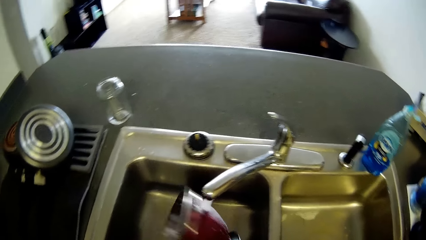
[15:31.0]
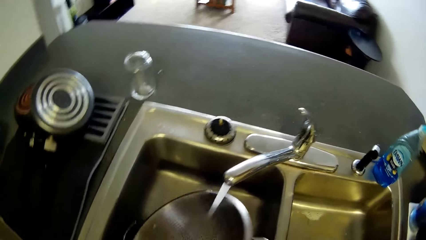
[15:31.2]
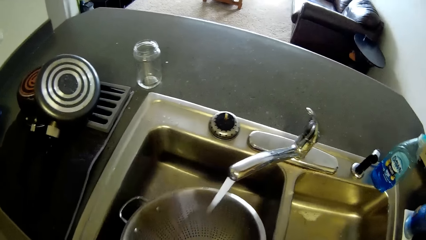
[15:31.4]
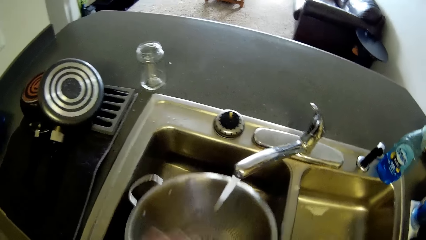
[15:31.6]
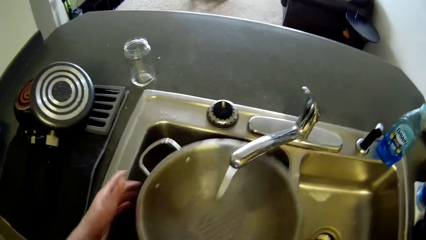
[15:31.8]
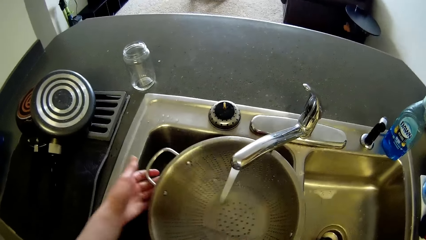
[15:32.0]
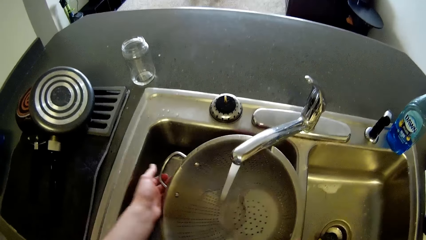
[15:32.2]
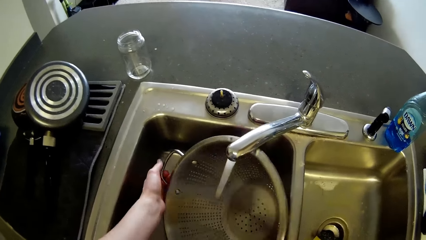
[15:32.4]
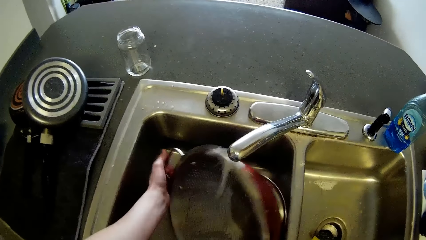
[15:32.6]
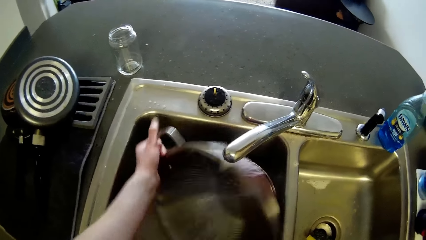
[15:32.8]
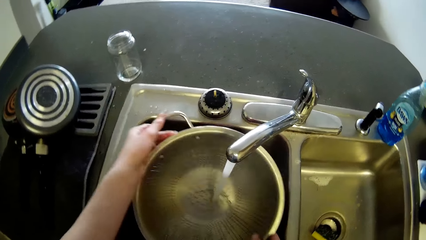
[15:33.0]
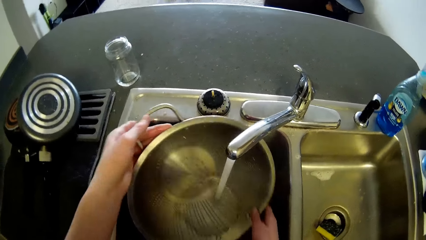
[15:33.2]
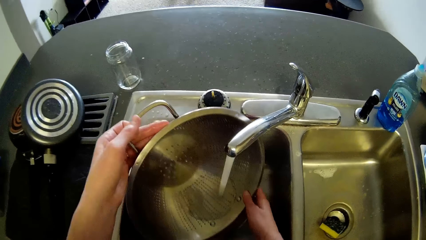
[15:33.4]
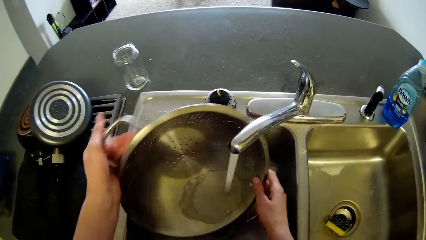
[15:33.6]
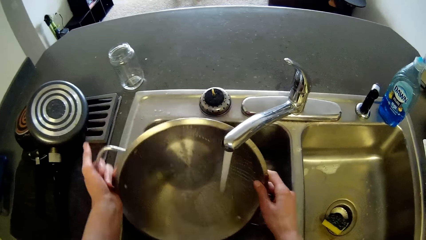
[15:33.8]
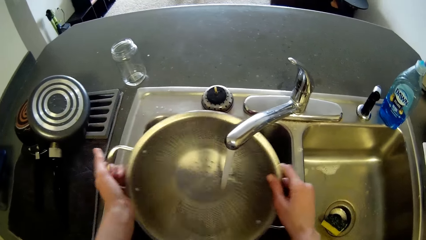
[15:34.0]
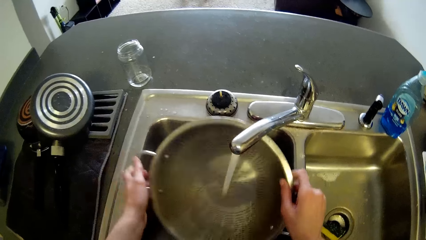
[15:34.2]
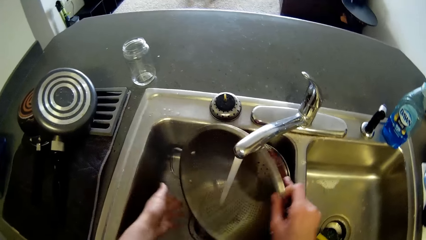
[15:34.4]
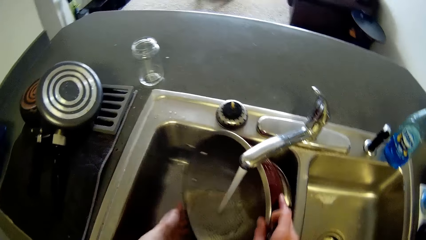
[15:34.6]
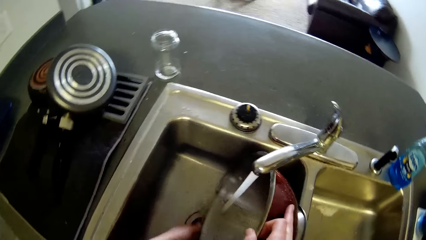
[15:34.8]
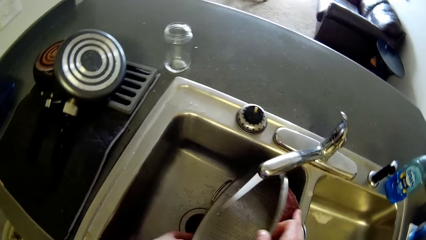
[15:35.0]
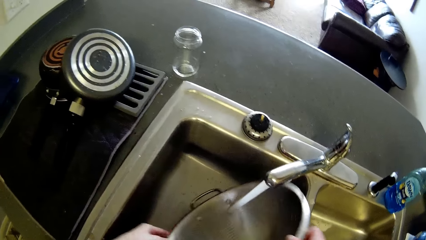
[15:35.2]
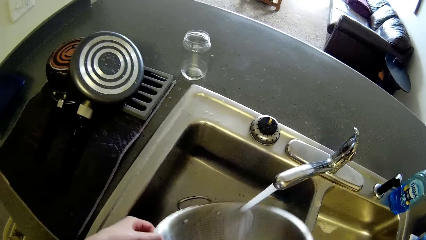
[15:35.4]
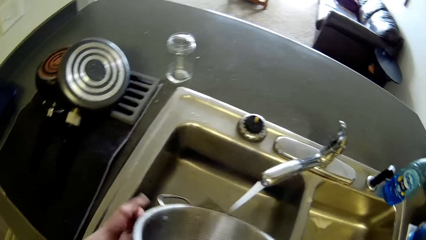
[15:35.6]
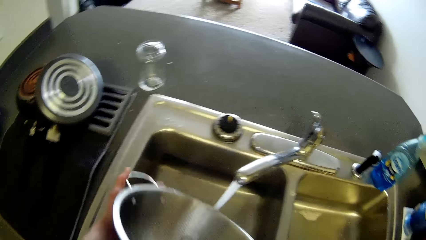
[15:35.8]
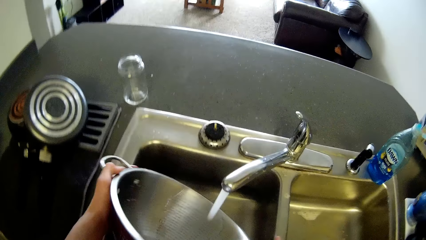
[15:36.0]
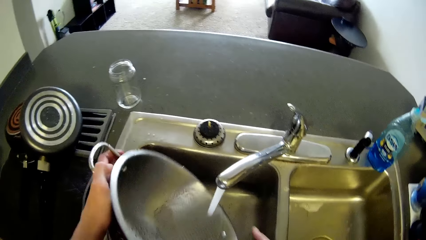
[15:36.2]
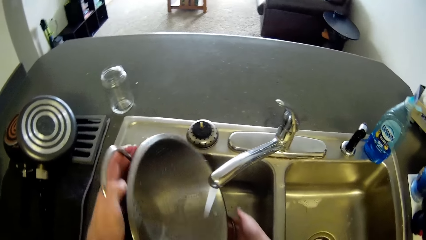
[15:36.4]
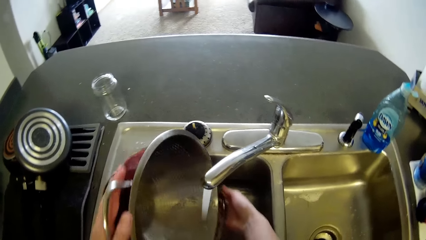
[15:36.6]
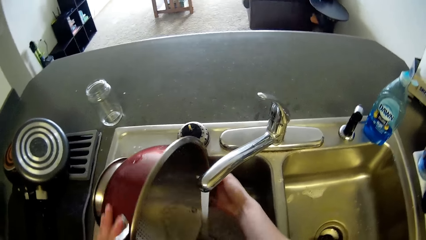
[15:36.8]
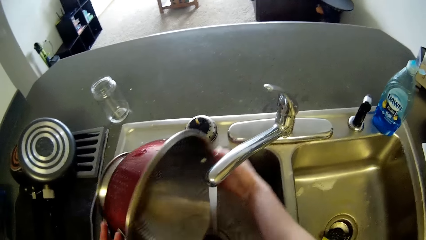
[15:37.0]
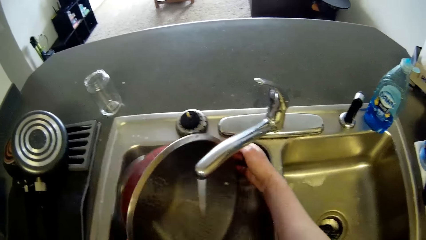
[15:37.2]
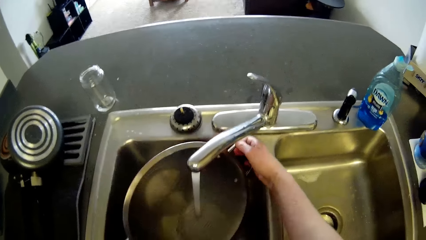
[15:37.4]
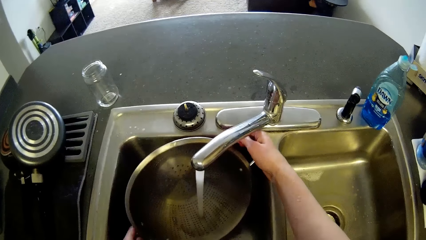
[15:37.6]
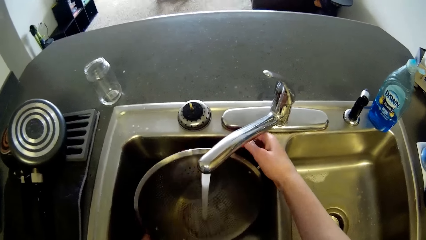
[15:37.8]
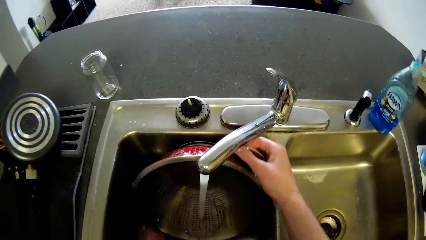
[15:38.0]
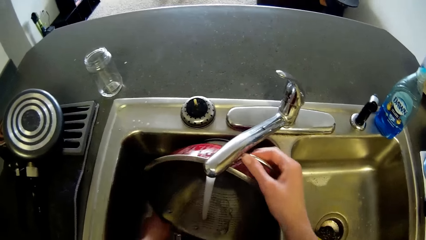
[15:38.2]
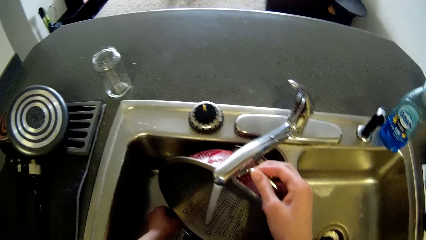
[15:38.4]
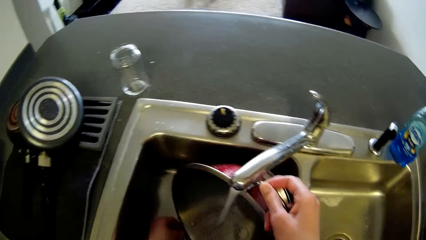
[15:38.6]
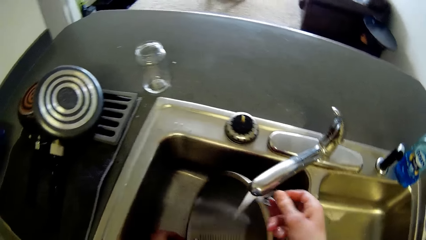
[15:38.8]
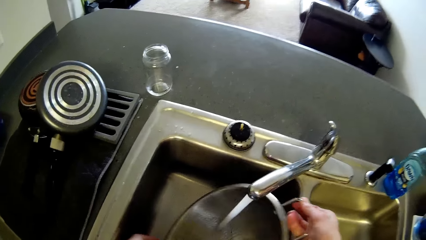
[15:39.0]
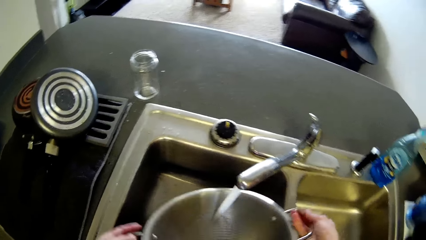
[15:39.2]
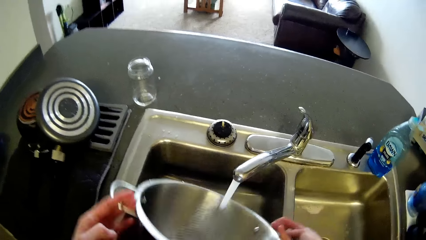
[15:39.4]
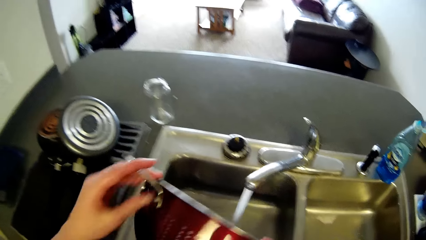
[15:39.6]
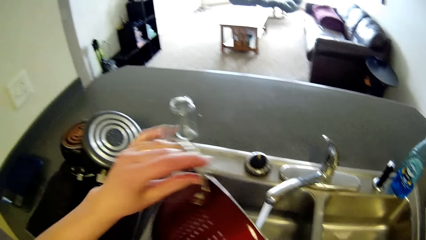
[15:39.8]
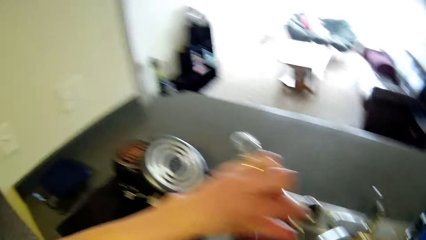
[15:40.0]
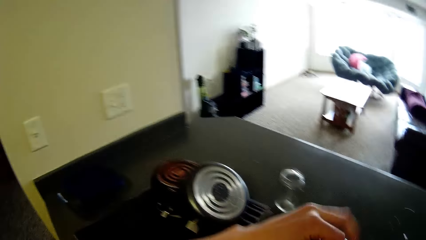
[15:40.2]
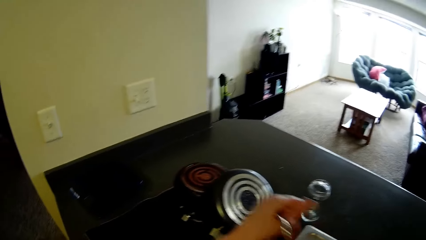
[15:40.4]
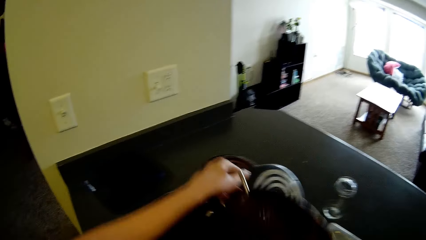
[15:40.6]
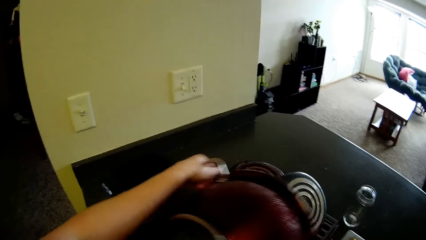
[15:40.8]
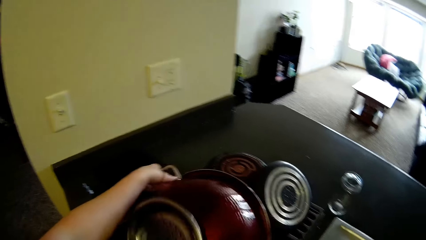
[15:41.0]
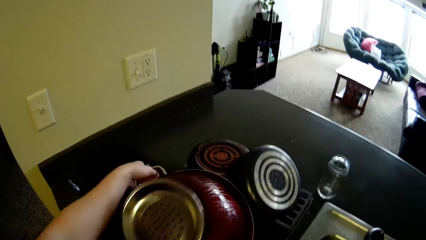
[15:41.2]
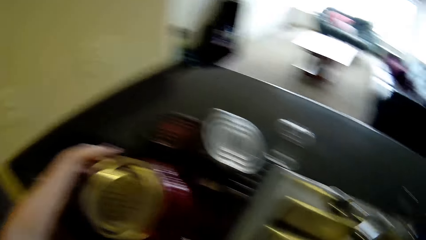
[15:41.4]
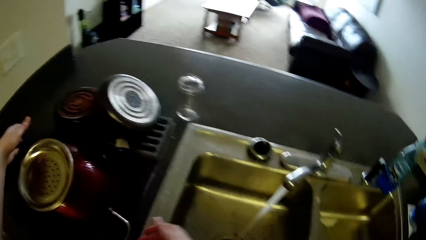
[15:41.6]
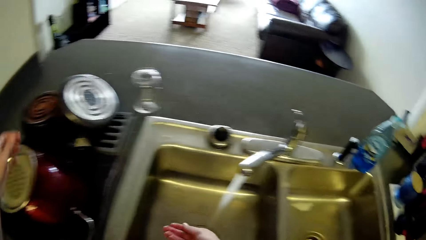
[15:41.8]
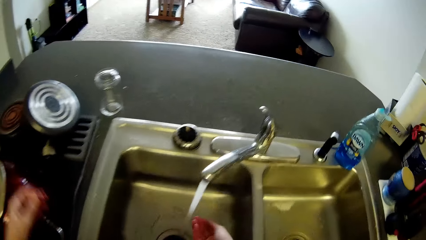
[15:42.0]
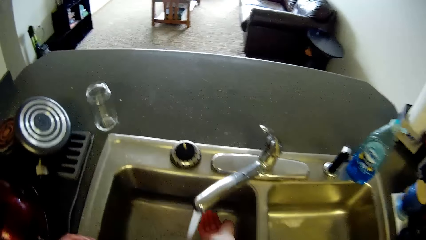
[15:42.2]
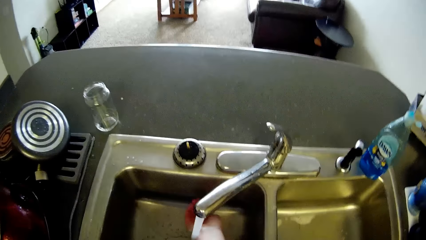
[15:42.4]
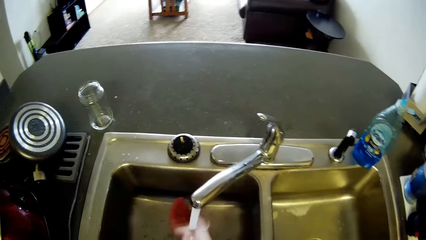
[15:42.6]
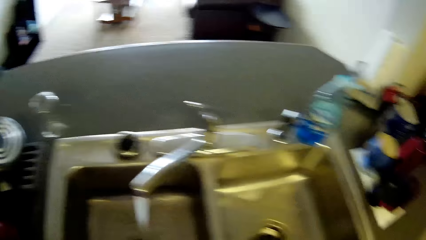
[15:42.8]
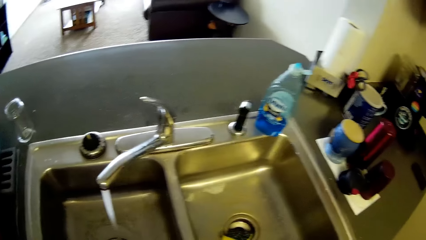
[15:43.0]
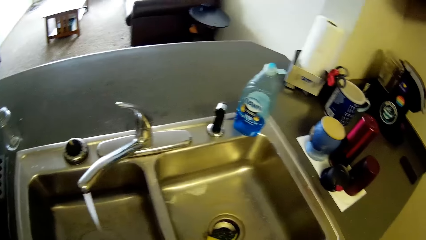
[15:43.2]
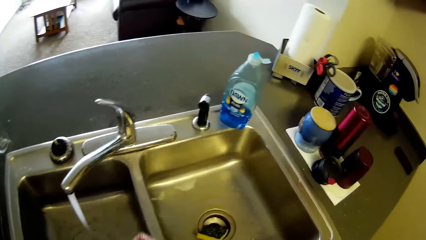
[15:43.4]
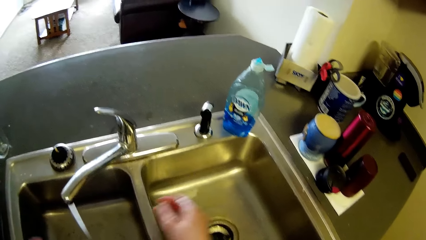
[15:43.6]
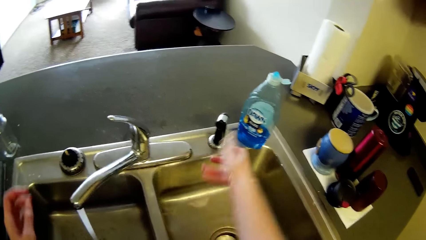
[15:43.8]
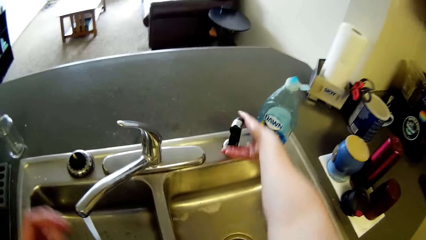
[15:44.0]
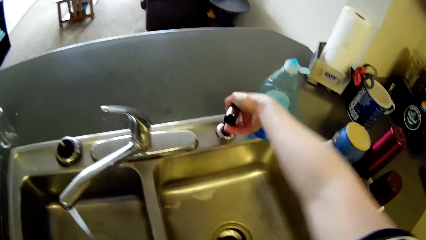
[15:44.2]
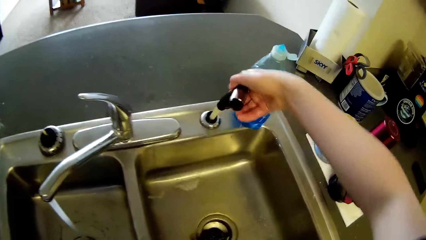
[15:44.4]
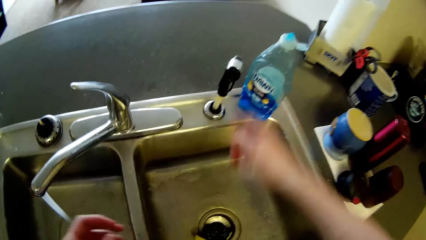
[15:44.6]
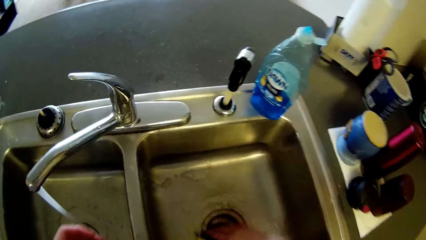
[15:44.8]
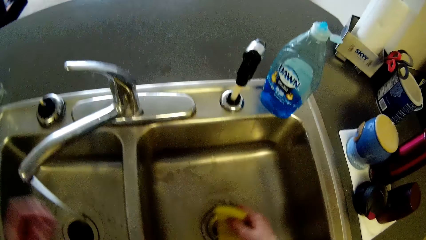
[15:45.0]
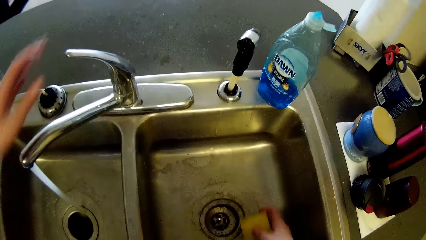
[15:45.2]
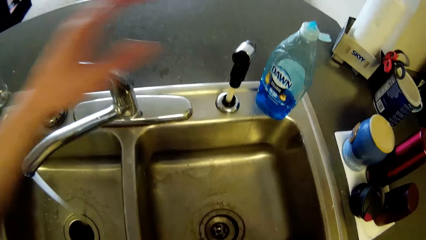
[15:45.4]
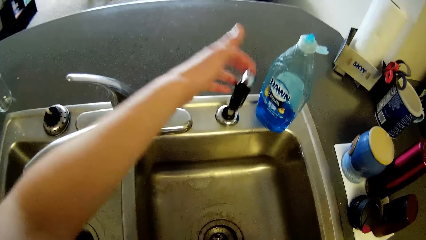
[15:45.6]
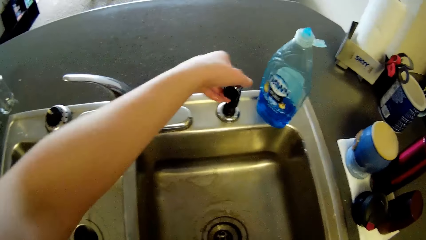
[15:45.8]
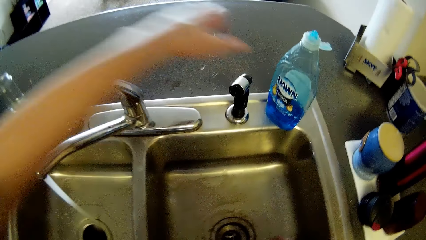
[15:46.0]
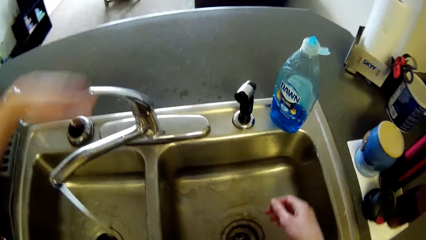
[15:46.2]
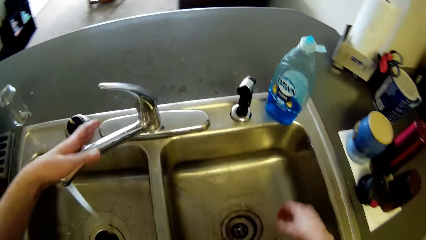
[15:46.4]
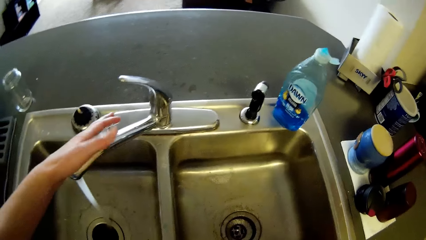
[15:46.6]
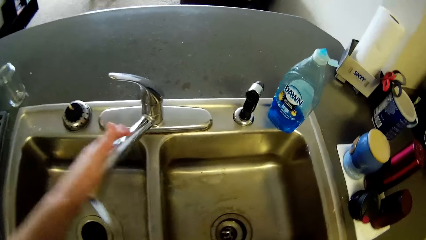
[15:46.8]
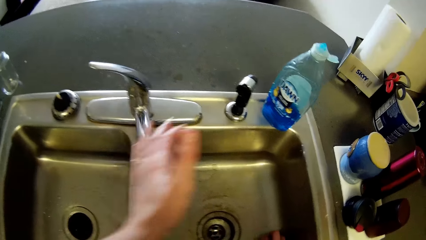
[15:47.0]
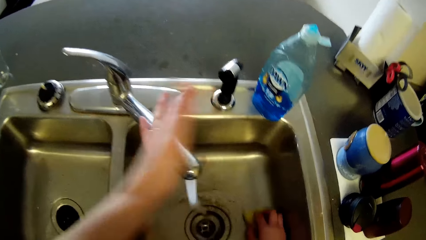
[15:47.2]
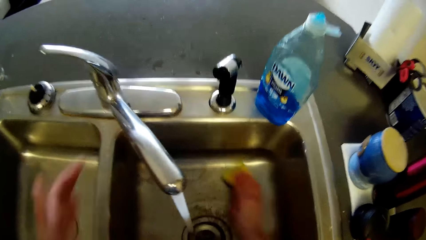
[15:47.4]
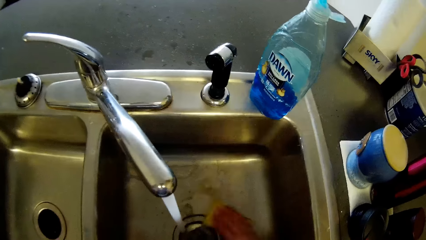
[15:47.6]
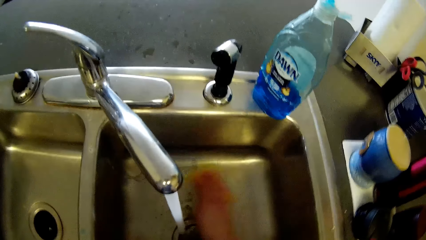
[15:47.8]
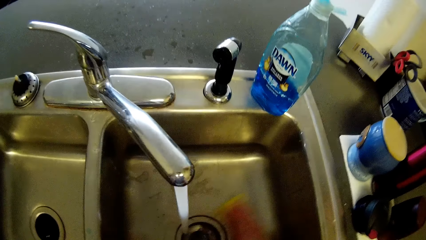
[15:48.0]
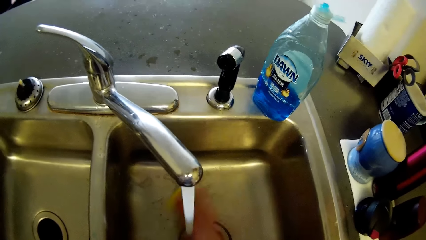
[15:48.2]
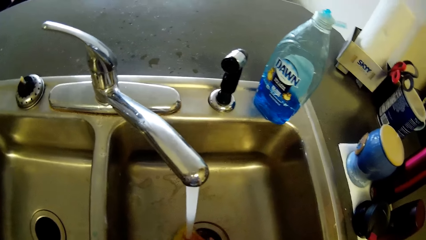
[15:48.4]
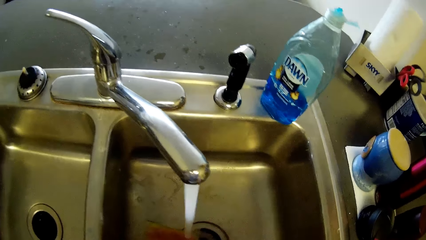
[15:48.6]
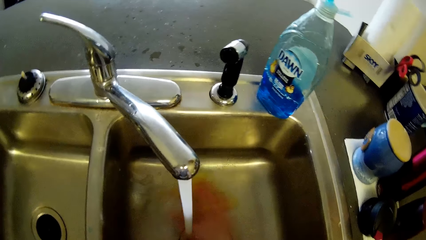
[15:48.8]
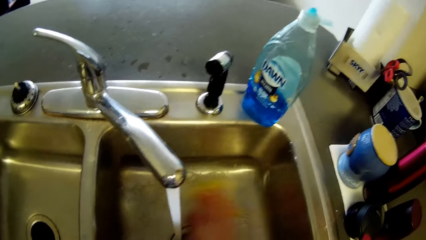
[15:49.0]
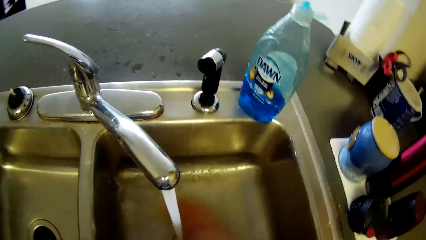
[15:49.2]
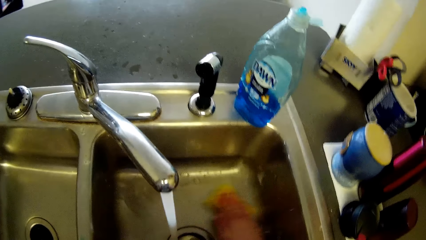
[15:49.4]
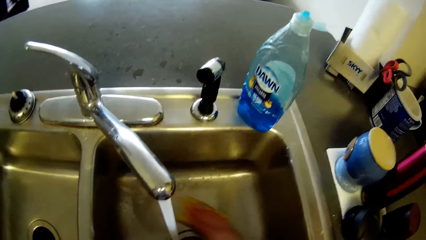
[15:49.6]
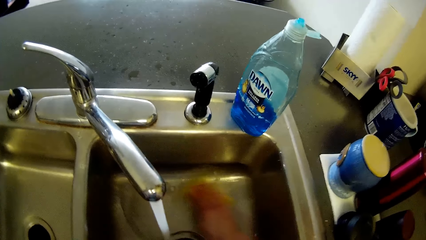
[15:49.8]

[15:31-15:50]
The camera wearer places the sieve on top of the kitchen towel on the counter. She washes her hand. She lifts something. She touches a tap. She moves the tap to the other sink. She washes the sink.
